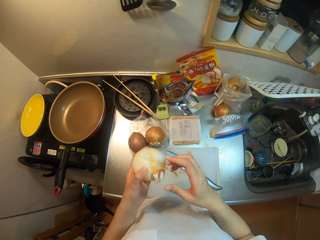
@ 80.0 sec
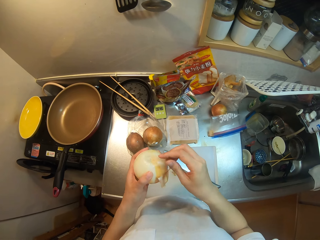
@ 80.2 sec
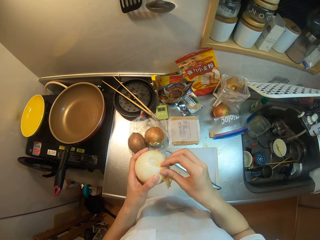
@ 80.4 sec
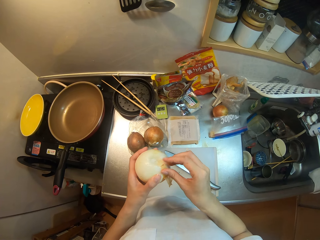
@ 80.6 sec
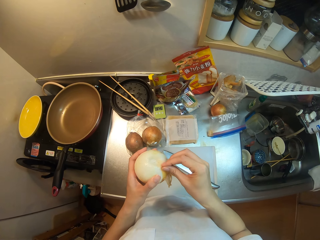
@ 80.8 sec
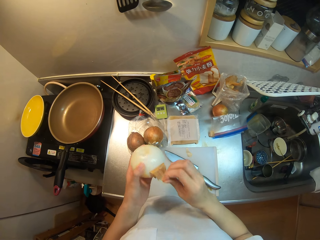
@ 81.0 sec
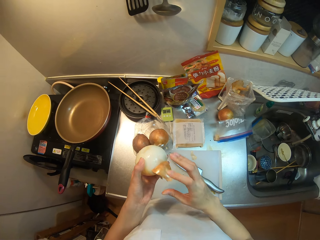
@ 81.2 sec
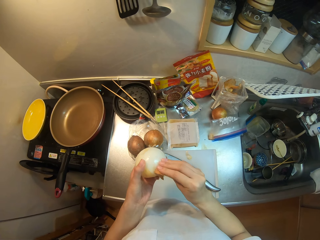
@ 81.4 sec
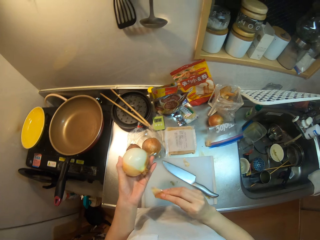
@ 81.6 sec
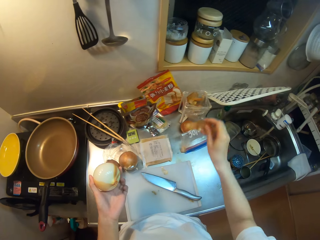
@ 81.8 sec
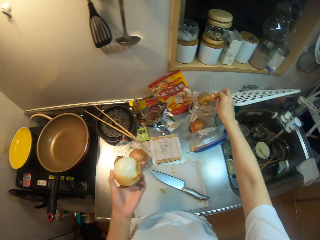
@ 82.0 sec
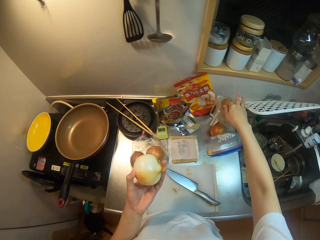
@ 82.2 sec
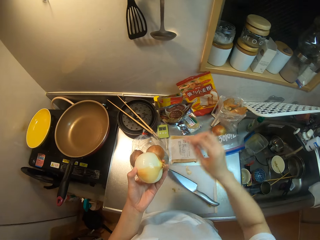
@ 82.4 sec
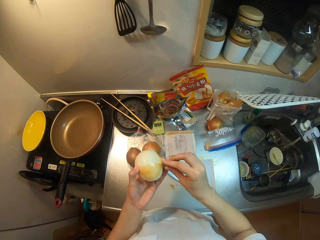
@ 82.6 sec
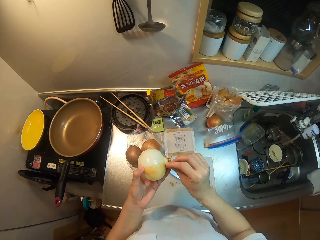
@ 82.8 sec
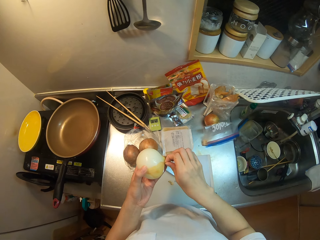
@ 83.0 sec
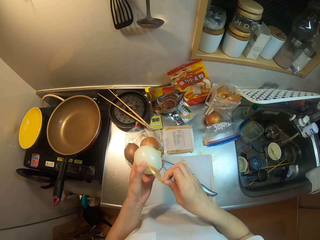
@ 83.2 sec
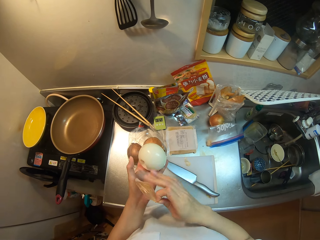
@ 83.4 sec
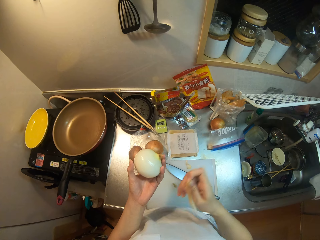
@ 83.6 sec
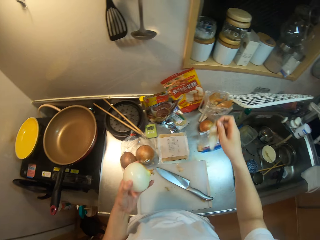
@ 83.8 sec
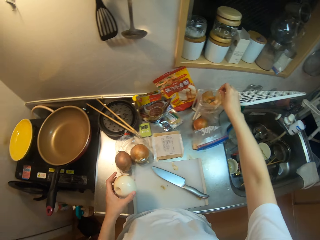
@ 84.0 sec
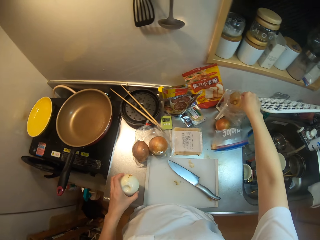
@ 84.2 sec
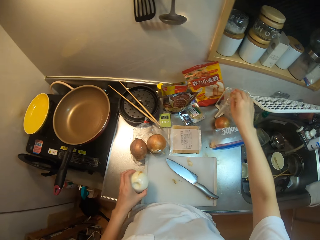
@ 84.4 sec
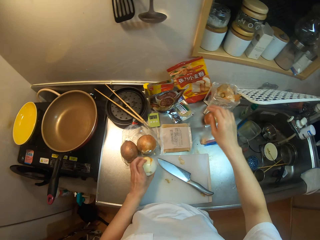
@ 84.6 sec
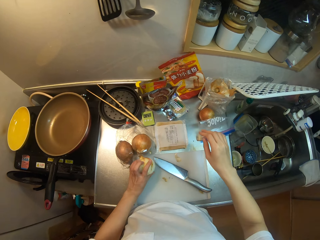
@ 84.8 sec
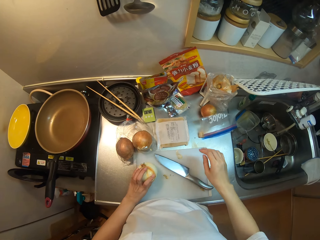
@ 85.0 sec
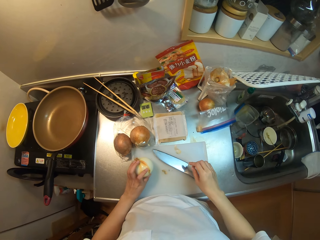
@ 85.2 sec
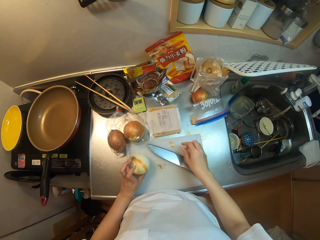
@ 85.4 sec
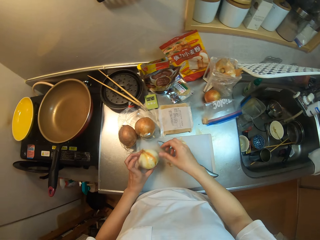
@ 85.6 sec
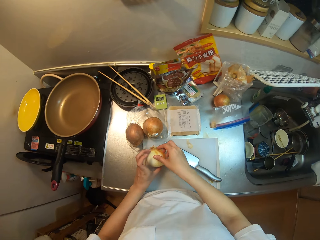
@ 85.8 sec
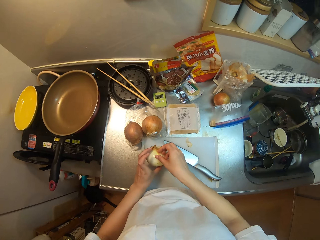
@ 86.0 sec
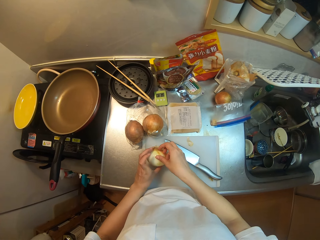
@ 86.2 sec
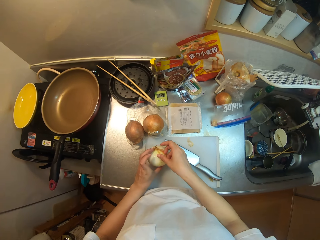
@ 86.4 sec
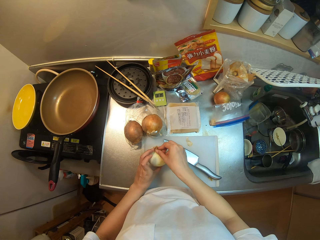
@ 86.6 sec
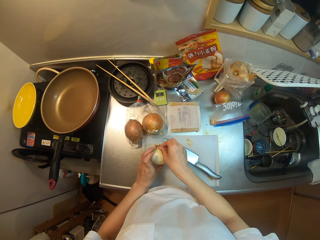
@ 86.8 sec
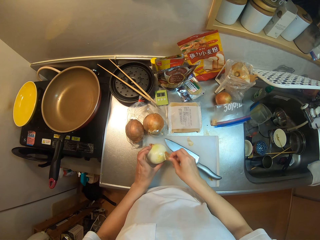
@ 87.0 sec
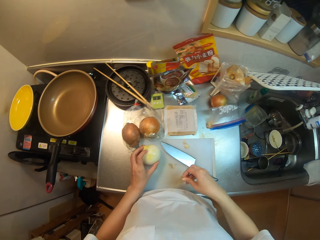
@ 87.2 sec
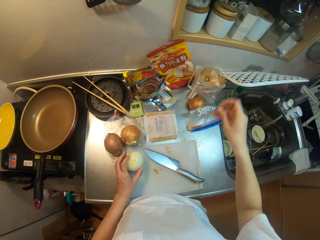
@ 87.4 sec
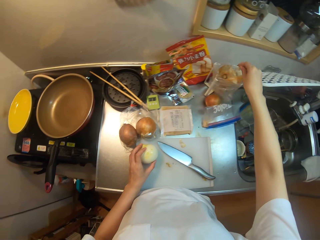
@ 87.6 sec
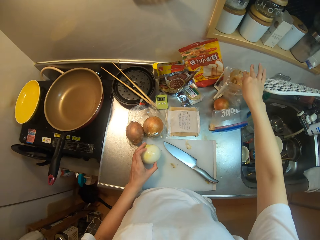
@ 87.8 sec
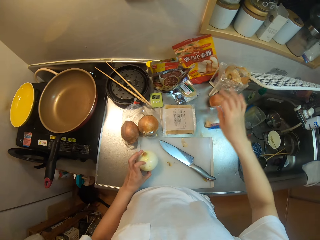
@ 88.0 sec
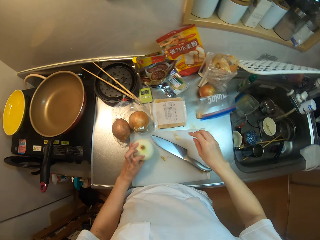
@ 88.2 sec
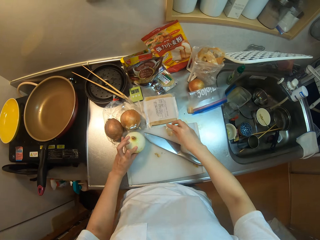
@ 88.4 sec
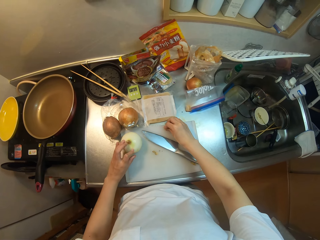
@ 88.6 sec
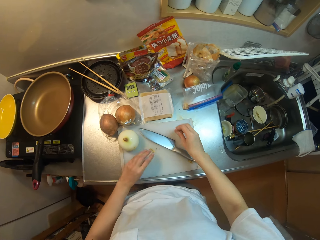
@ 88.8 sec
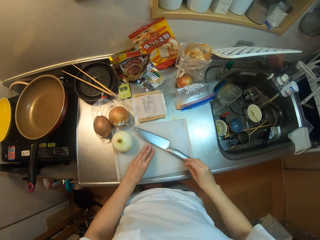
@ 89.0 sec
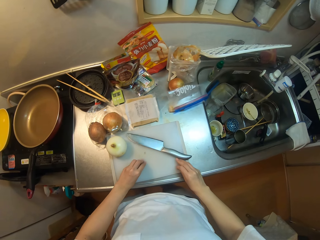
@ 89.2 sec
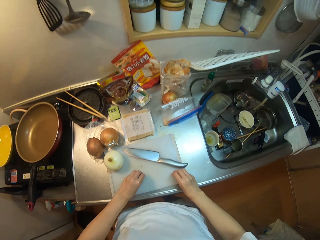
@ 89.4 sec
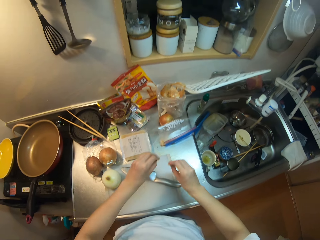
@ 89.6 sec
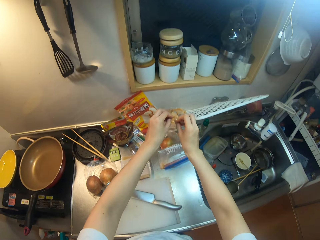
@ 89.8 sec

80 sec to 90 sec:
The camera wearer puts the onion peels in the polythene paper. She peels the onion. She puts the onion peels in the polythene paper. She drops the onion on the cutting board. She peels the onions with her hand. She puts the onion peels in the polythene paper.

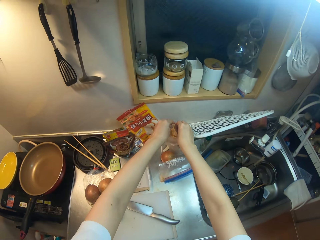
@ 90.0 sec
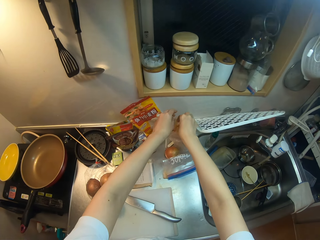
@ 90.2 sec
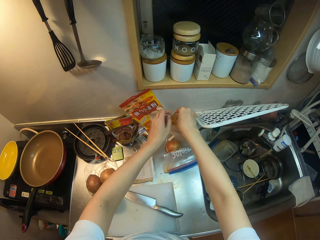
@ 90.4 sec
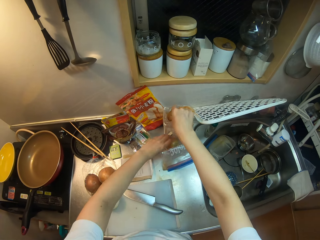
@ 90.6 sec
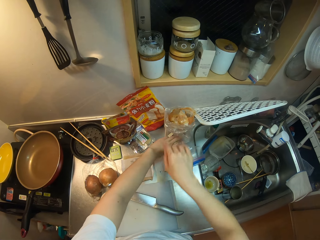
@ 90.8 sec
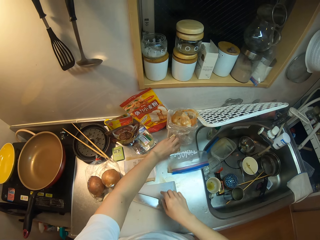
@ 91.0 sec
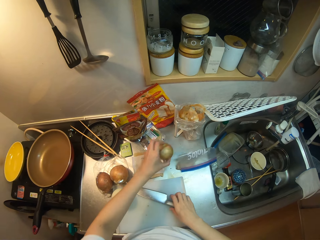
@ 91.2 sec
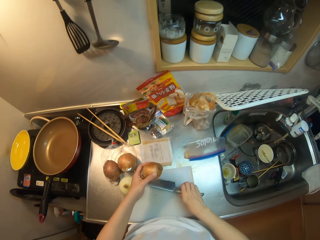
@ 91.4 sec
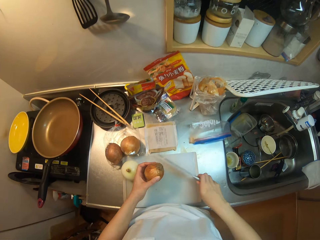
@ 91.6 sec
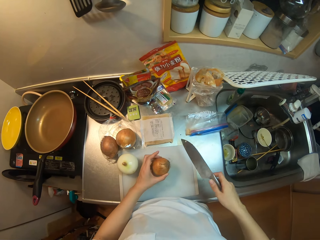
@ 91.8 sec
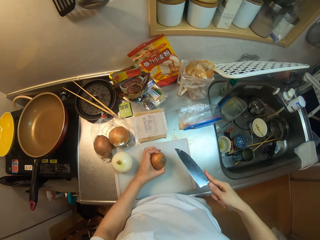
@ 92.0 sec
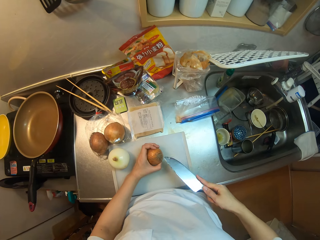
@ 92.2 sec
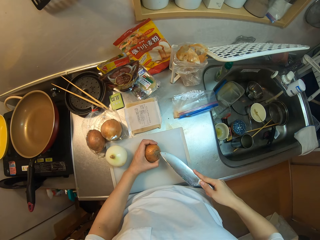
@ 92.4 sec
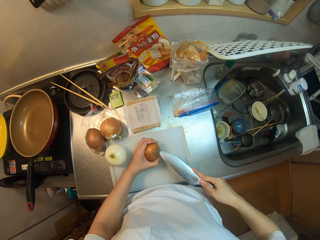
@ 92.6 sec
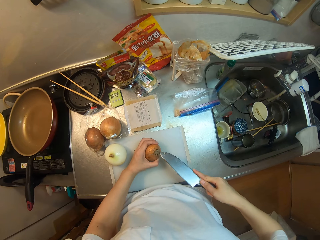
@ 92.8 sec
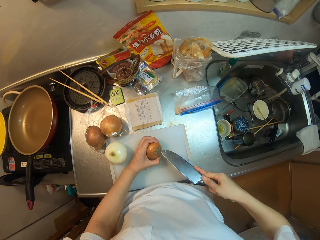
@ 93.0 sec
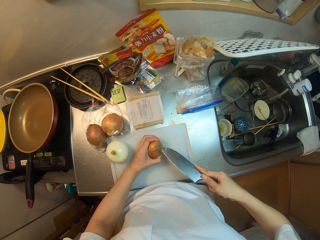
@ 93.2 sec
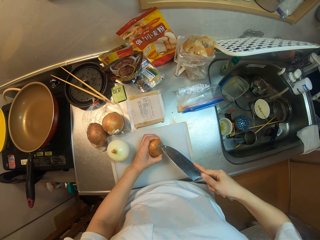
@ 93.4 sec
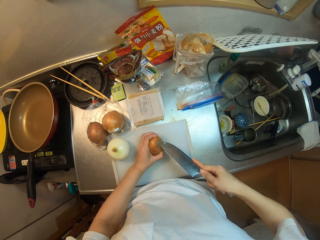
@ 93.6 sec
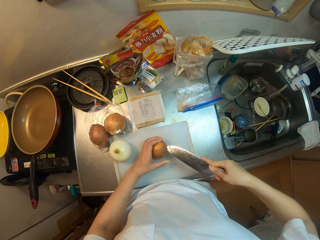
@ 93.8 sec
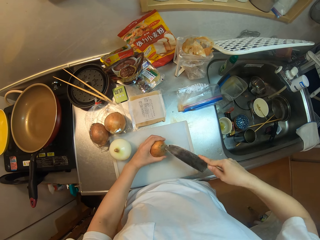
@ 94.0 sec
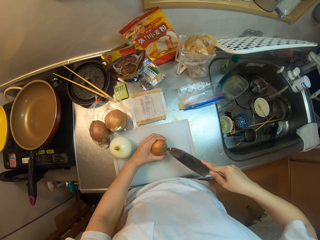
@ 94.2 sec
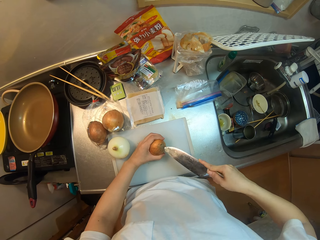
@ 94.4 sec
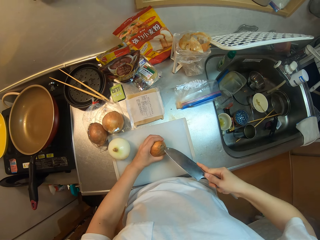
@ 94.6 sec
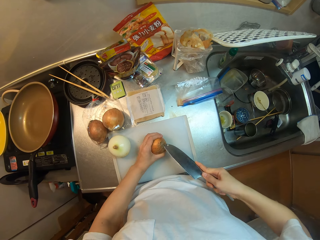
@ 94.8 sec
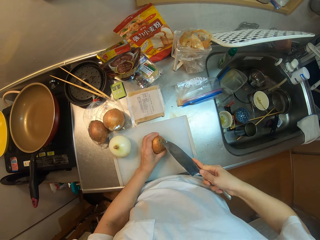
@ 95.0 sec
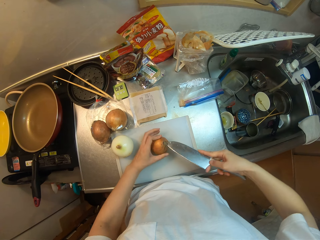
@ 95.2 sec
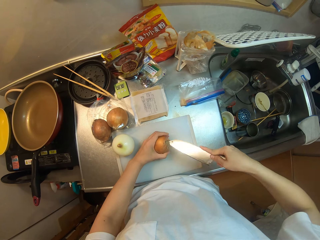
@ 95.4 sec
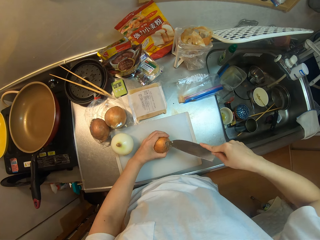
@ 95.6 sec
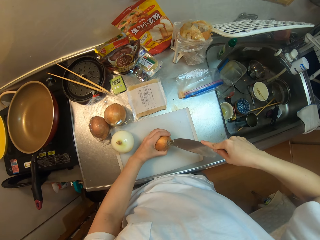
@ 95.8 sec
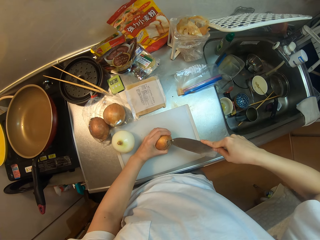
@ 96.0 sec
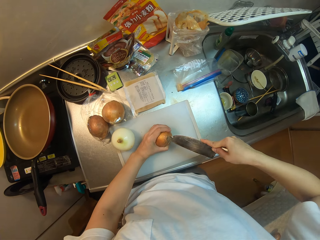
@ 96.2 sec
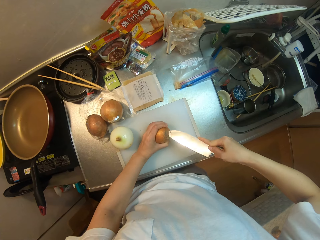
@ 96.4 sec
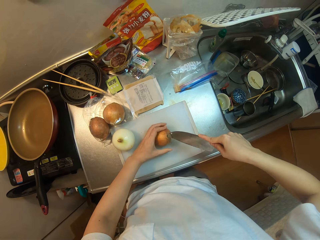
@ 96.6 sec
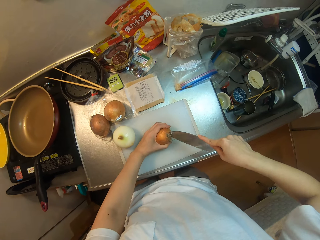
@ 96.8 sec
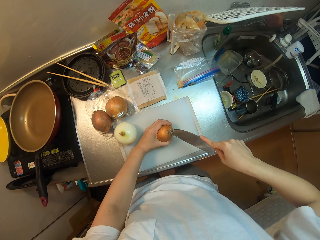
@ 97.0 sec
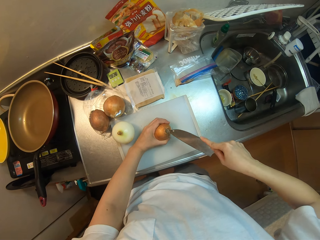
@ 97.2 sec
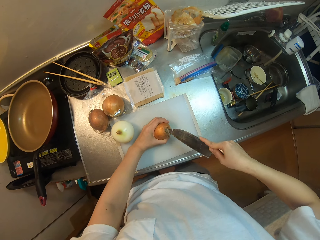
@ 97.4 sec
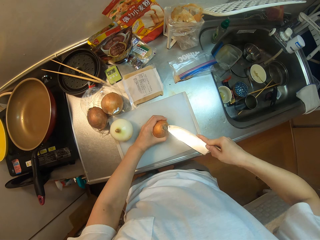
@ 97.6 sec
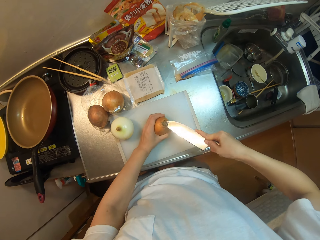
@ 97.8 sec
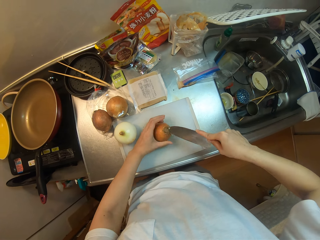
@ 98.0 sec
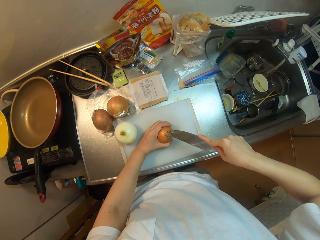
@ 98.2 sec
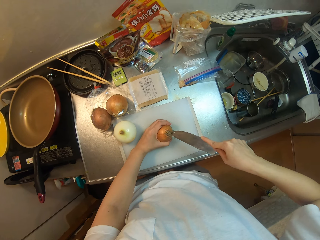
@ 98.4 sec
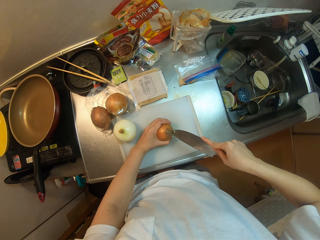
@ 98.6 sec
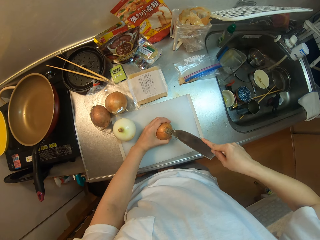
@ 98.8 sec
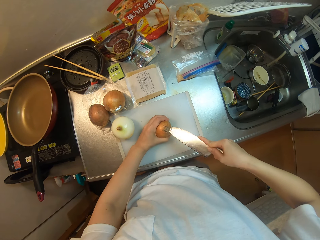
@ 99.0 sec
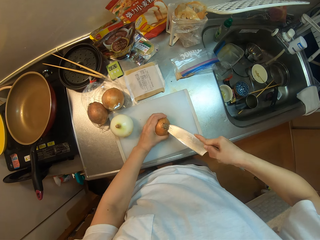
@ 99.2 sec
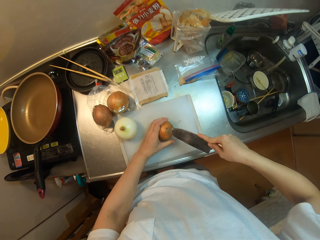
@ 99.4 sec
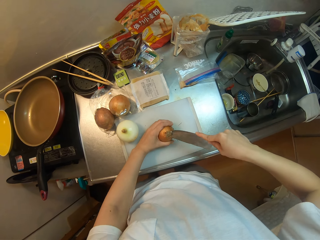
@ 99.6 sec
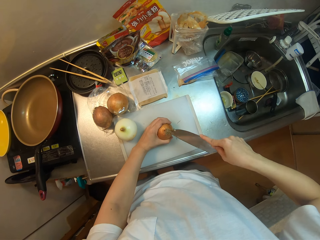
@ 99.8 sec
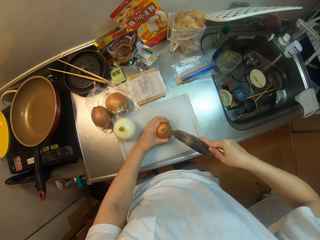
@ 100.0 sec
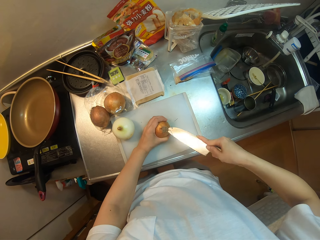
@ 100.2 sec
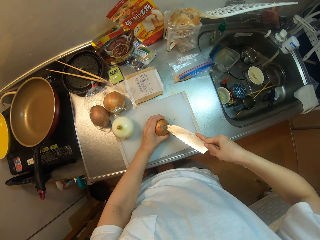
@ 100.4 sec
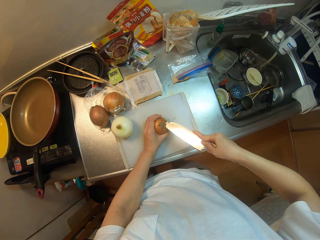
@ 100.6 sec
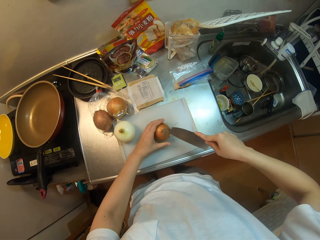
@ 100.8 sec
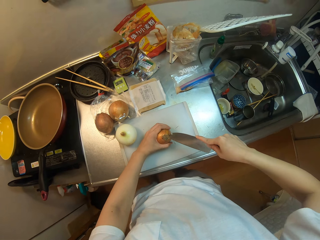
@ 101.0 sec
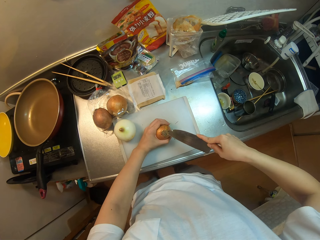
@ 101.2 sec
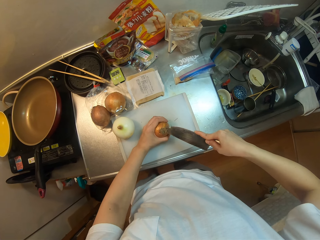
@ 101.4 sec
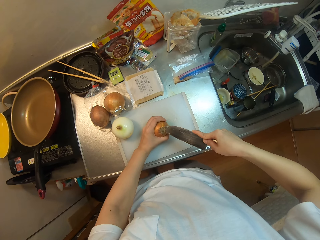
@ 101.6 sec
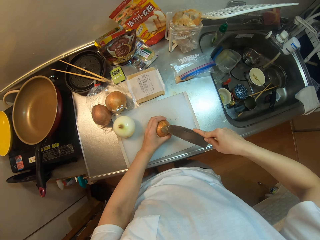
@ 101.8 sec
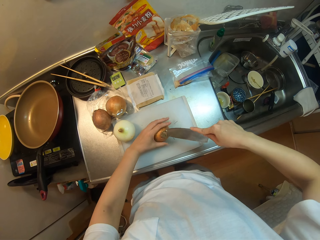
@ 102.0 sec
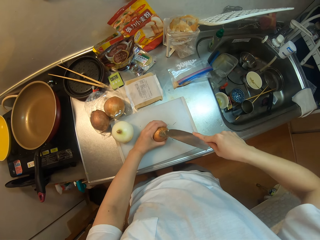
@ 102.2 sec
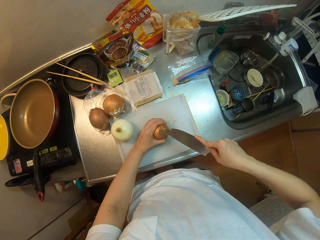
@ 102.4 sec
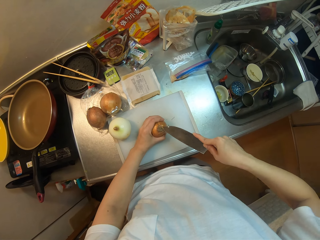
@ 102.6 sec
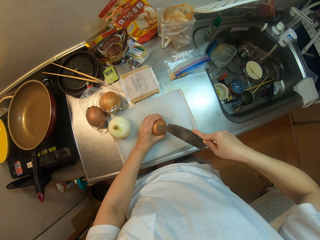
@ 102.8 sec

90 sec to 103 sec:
The camera wearer picks up another onion from the nylon. They pick up a knife from the top of the cutting board. They trim the end of the onion with the knife.
